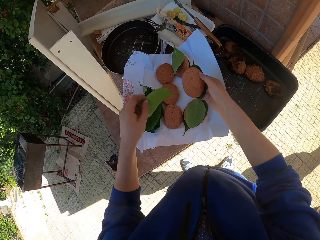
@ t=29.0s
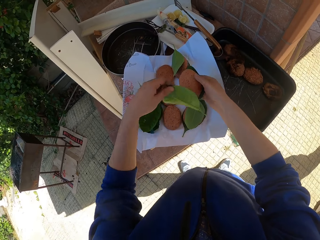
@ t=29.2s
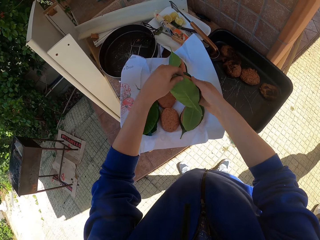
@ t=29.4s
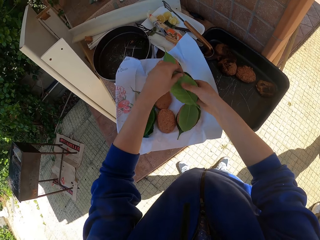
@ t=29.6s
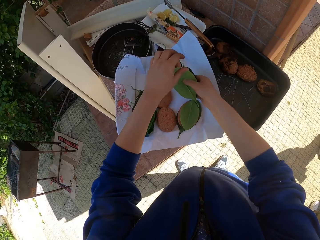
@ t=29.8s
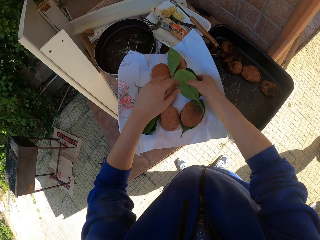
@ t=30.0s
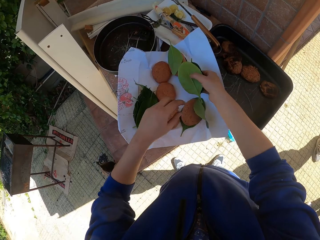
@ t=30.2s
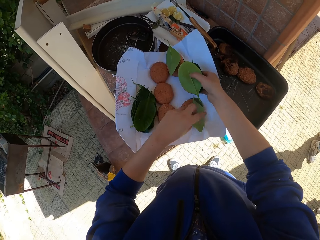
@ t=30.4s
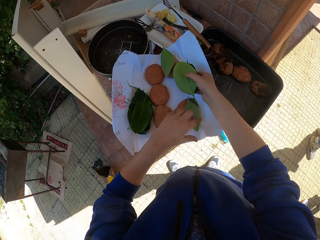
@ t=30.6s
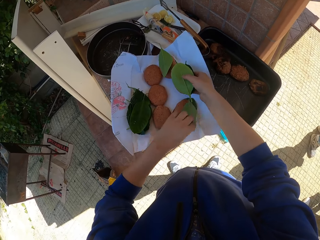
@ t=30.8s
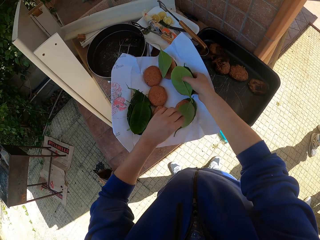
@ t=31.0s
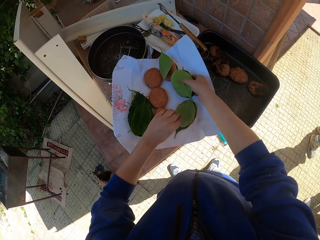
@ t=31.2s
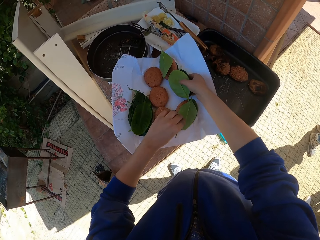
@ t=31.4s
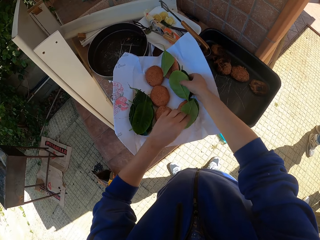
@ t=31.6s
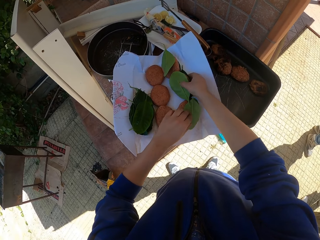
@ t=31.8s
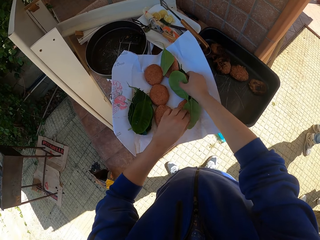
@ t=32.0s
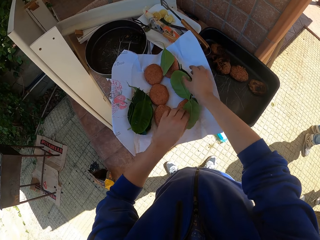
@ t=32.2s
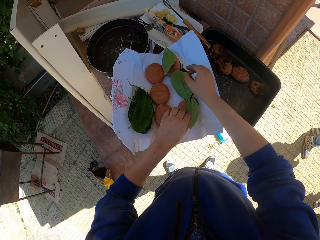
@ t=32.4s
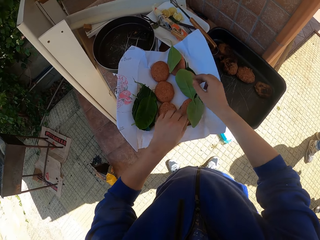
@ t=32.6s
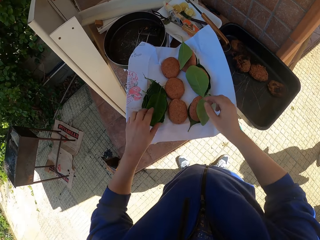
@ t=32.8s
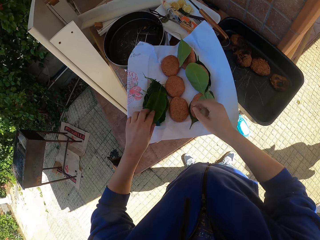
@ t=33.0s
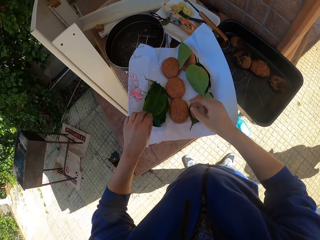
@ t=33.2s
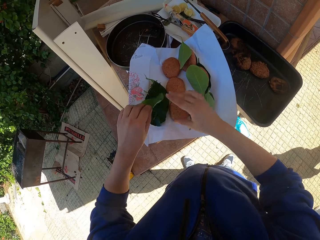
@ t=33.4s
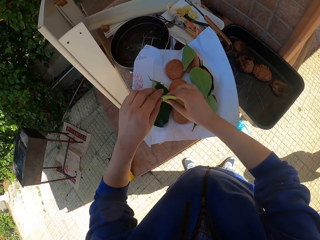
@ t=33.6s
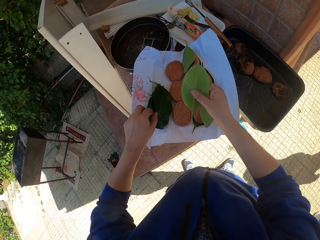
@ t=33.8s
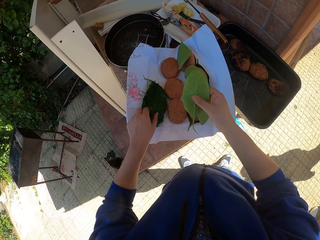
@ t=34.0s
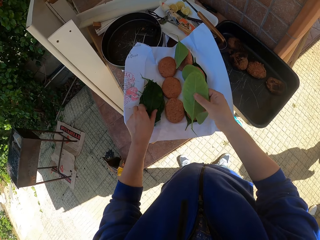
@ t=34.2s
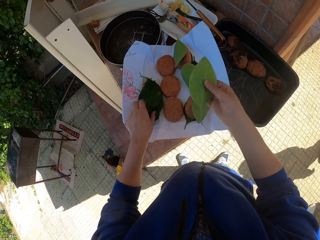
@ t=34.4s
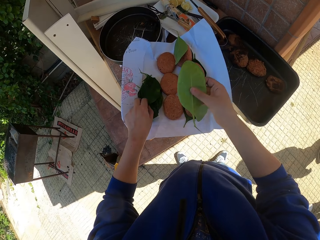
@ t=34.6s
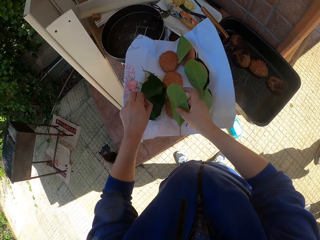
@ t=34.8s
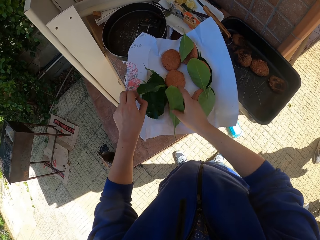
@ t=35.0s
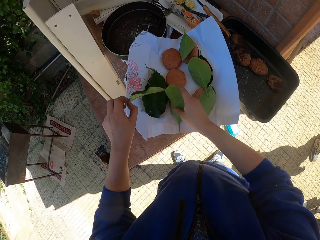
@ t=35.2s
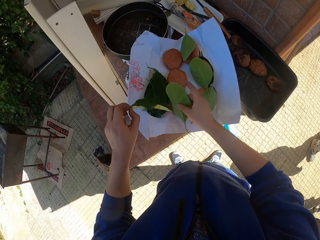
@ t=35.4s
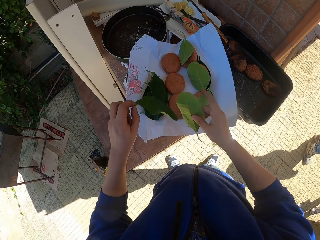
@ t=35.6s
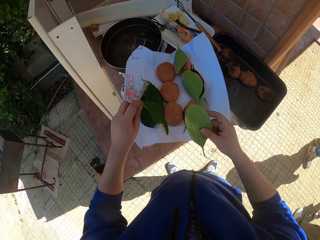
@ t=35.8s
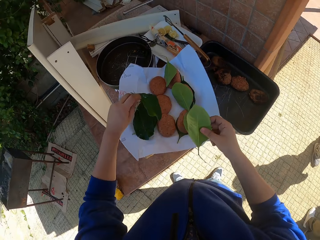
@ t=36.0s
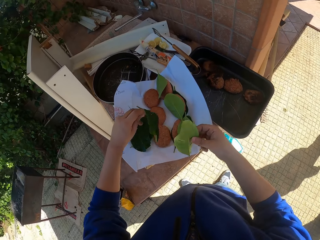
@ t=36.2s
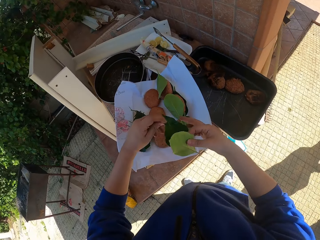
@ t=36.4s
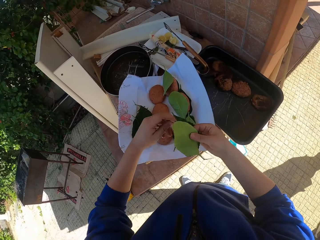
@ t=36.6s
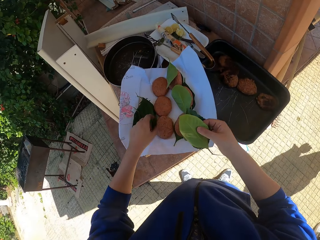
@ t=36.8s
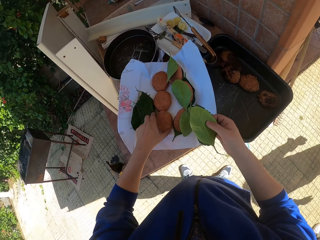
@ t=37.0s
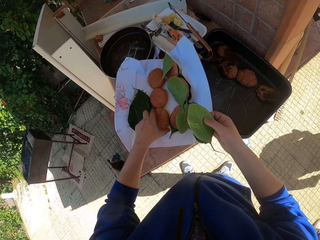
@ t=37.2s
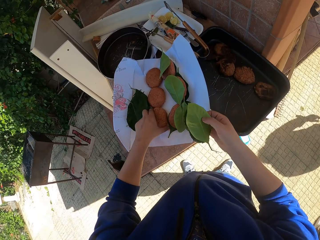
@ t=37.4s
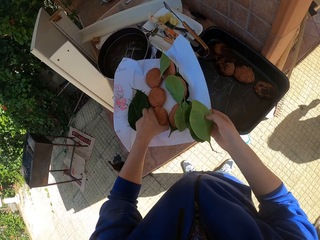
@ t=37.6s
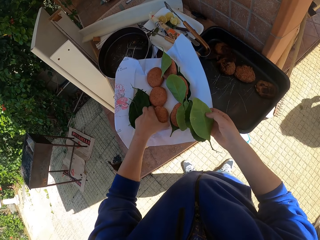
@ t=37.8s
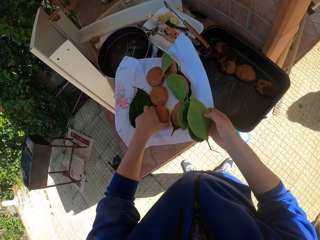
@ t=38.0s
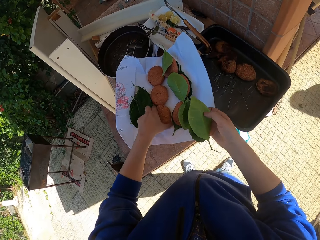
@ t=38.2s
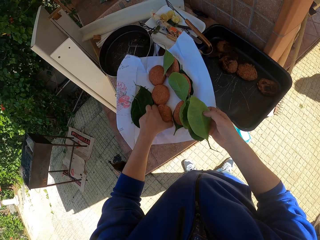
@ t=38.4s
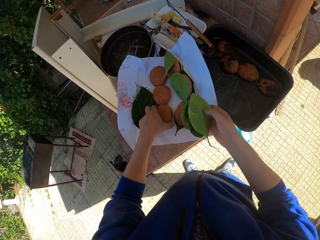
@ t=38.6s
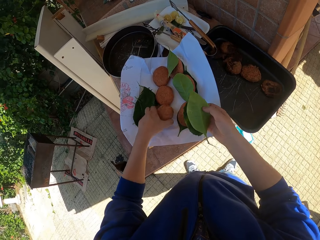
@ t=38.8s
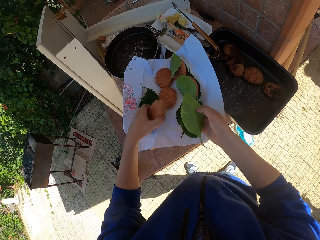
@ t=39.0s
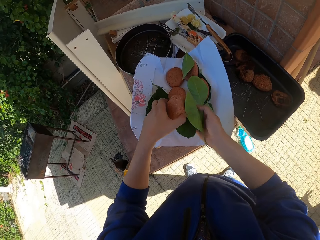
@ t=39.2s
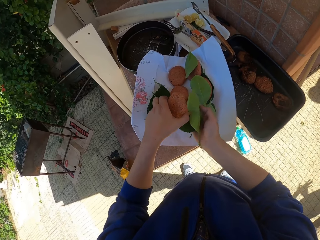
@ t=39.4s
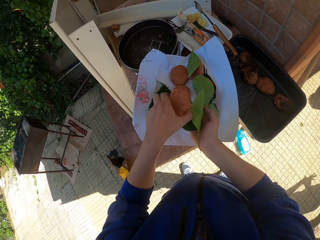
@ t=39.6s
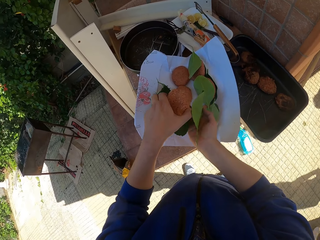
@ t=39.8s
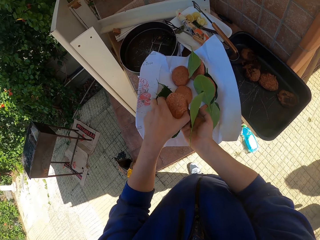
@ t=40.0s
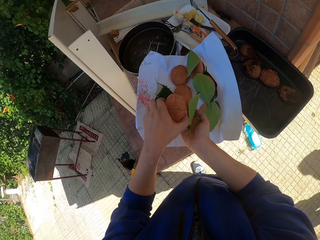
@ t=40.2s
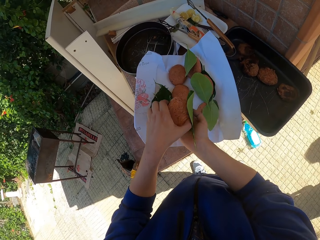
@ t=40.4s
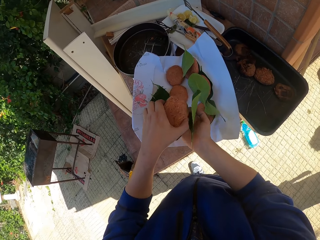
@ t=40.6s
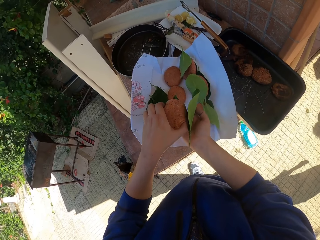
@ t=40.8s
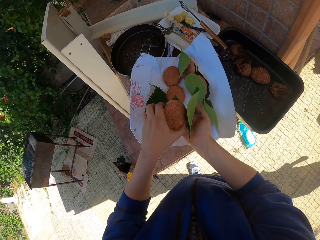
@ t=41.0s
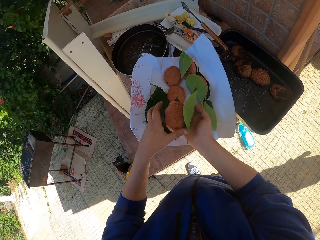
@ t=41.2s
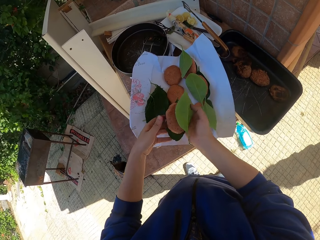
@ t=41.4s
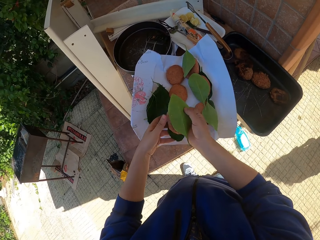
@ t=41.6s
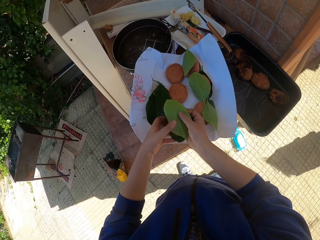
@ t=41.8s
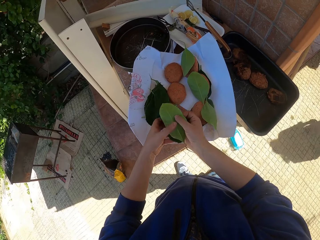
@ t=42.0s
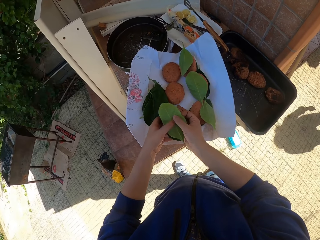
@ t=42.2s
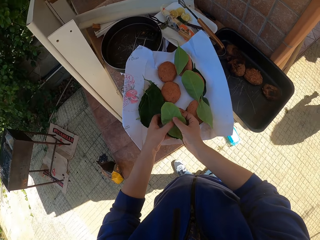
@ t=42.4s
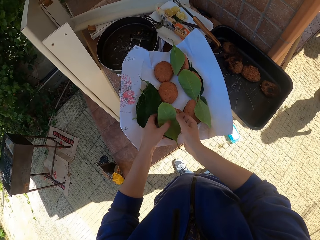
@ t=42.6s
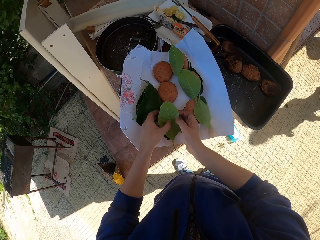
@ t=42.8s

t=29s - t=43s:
The camera wearer lifts a leaf with his left hand. He drops the leaf above the patty in his right hand. He holds the leaf with his thumb. He lifts a leaf with his left hand. He covers something. He drops the leaf on the patty with his left hand. He drops the patty on the table with his right hand. He puts a cookie on the paper. He lifts a leaf with his left hand and moves the leaf from his left hand to his right hand. He lifts a leaf with his left hand. He drops the leaf above the patty in his right hand. He moves the leaf from his left hand to his right hand. He lifts the patty with his left hand. He places the patty in-between two leaves with both hands.

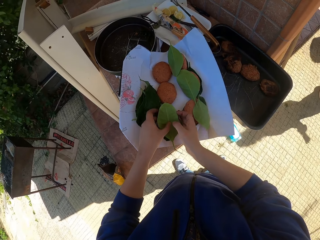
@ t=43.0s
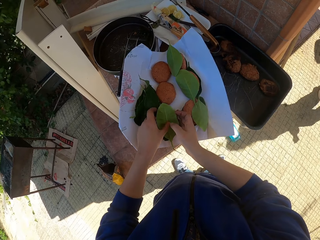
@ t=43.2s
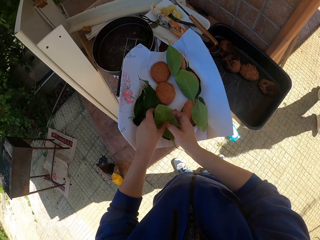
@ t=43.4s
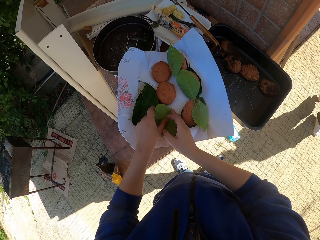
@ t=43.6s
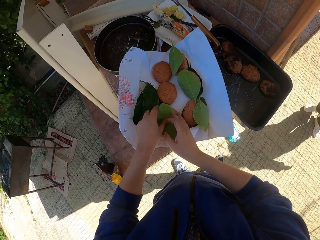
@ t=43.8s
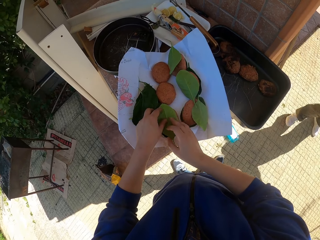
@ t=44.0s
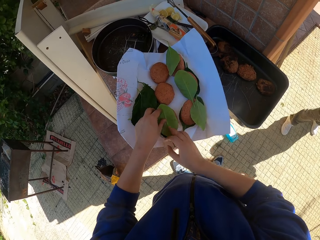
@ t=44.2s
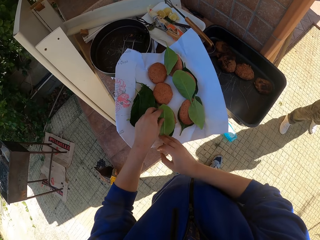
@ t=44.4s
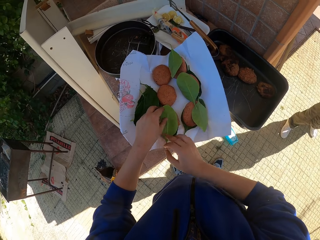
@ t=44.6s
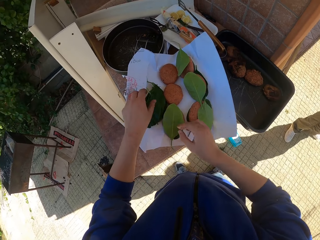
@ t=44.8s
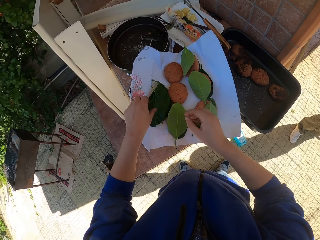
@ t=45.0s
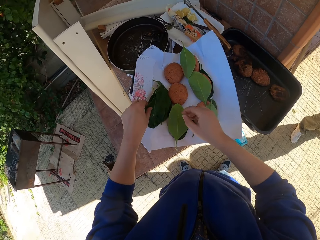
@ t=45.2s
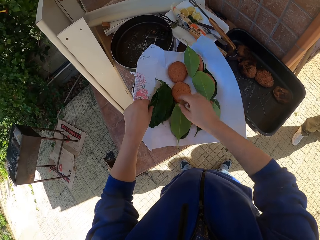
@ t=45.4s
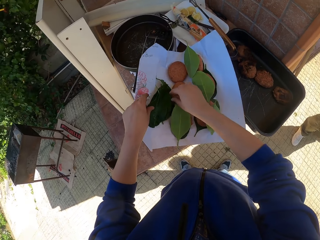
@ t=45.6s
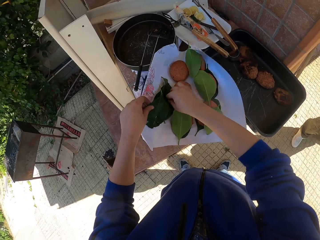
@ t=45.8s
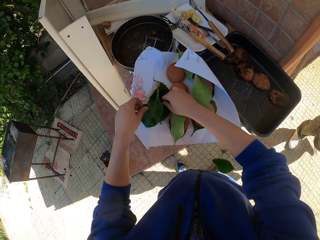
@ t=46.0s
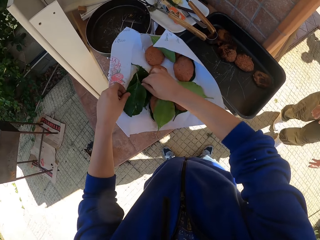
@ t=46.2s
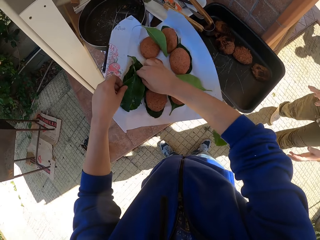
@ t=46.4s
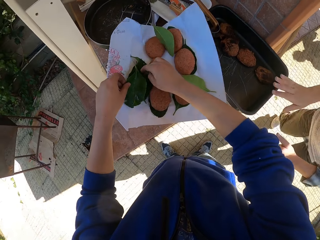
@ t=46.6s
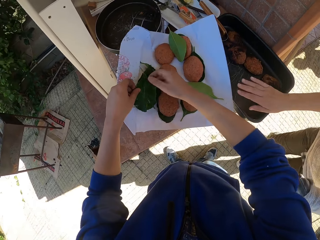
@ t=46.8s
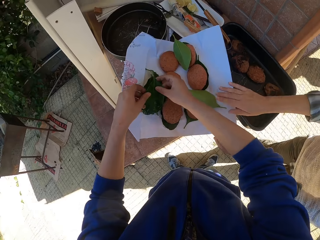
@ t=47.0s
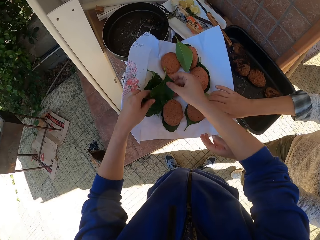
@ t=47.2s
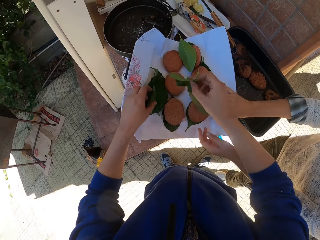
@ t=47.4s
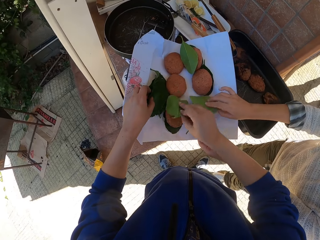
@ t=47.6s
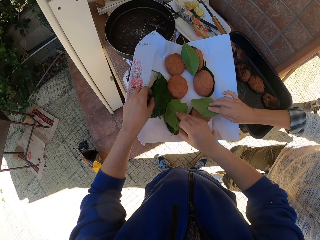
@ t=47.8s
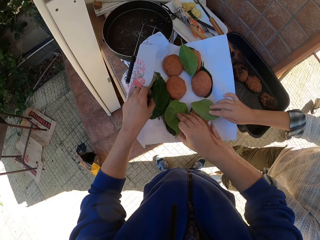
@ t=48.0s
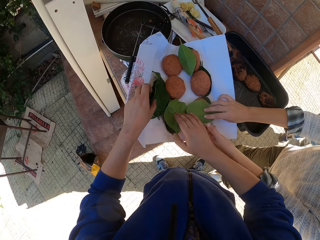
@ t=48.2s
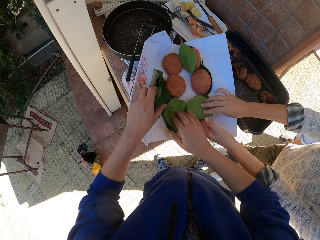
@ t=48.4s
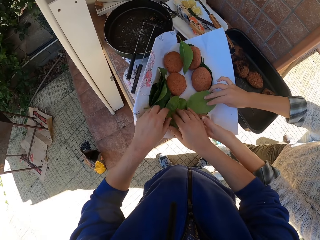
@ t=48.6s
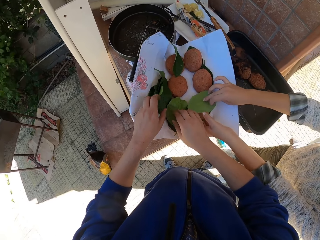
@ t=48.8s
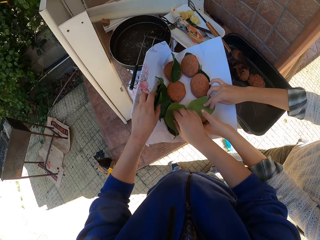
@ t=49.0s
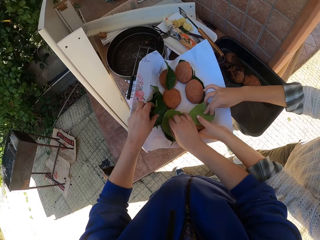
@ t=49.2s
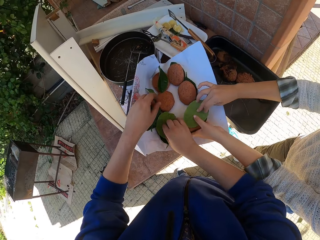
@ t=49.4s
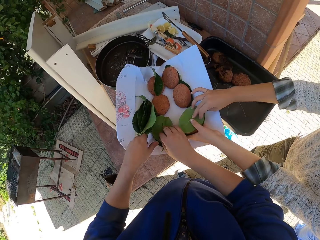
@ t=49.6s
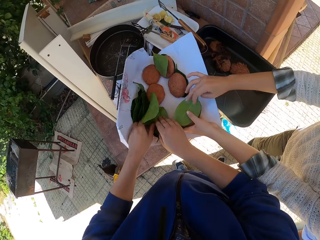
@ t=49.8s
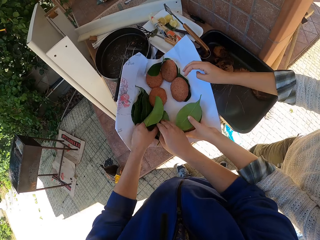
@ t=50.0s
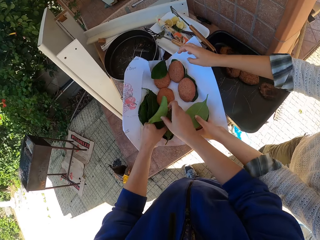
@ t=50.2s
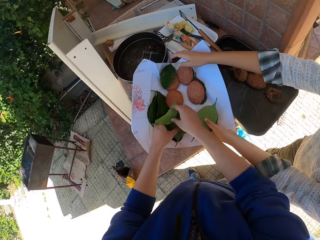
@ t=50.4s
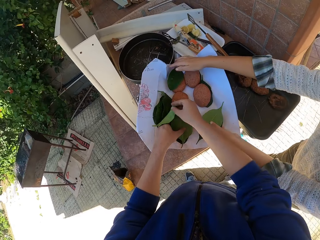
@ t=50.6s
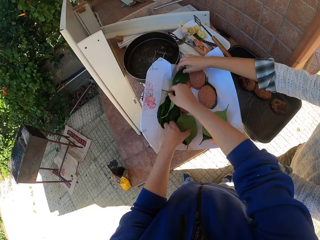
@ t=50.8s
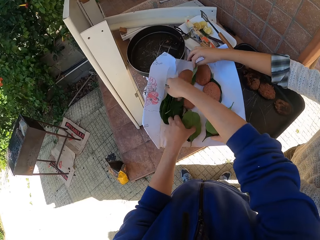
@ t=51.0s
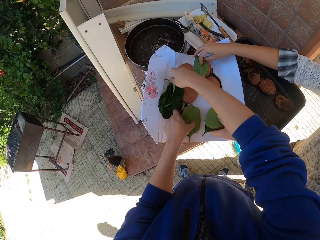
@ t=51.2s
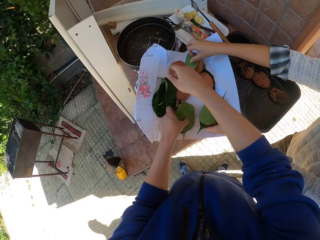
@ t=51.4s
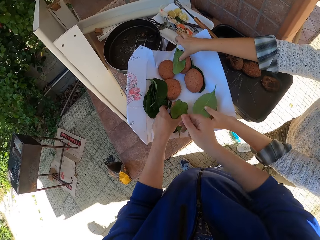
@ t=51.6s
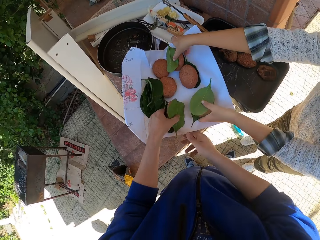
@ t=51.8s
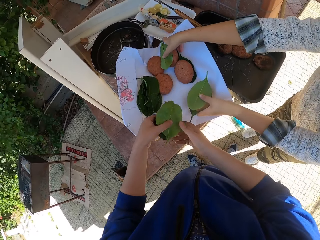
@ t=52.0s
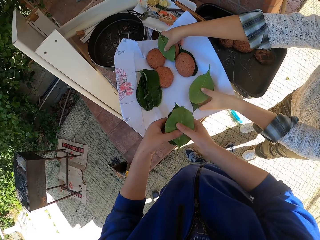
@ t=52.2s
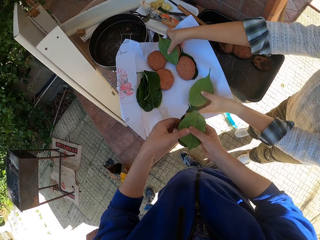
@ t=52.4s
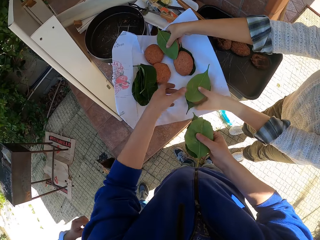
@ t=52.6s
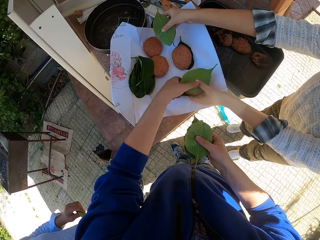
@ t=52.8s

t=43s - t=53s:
The camera wearer drops the patty in-between two leaves on the table with both hands. He puts something on the paper. He lifts leaves with both hands. A woman places the leaf on the patty. The camera wearer places a leaf on the patty. The woman covers something. The camera wearer covers something. The woman places the leaf on the patty with both hands and removes her right hand from the leaf. The camera wearer picks the leaf with his right hand. A man picks a leaf with his right hand. The woman covers a patty with a leaf with her left hand. The camera wearer picks a patty with his left hand and passes the patty to his right hand from his left hand.
